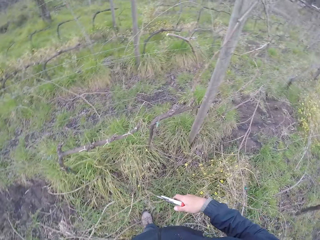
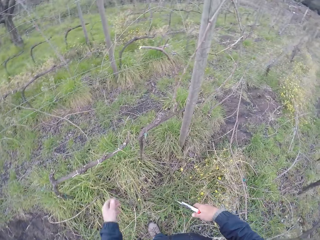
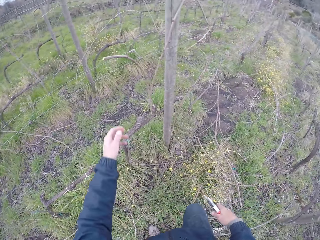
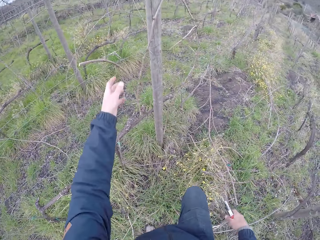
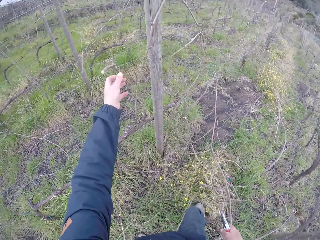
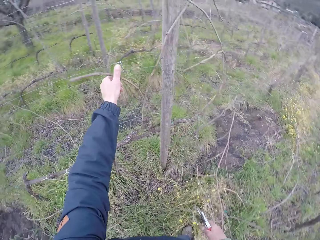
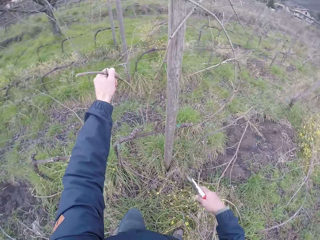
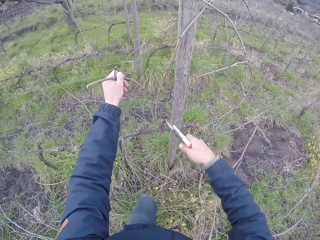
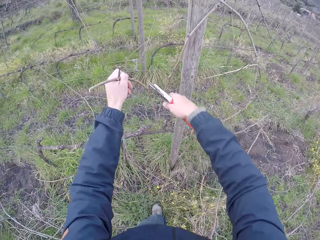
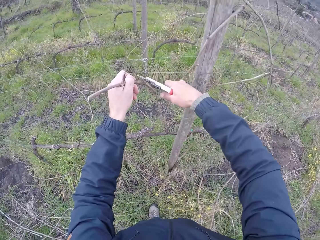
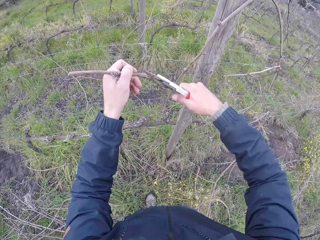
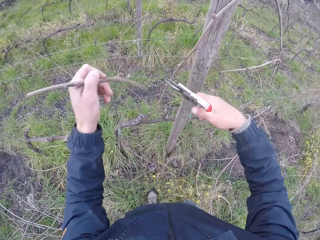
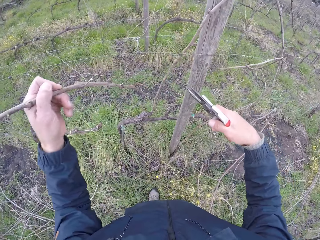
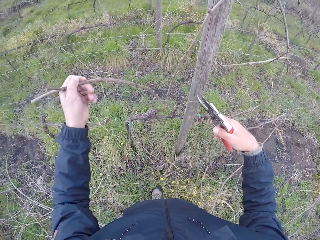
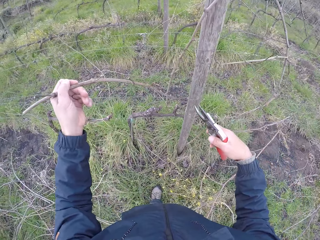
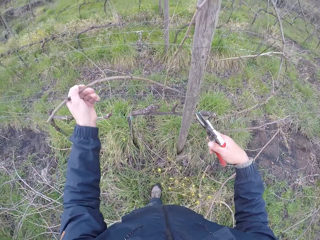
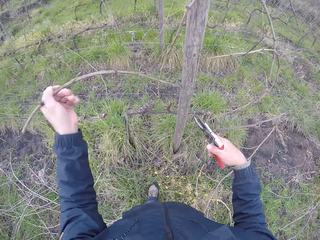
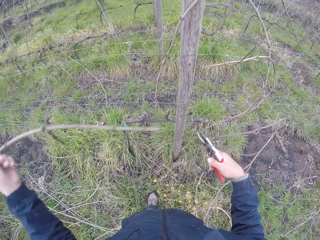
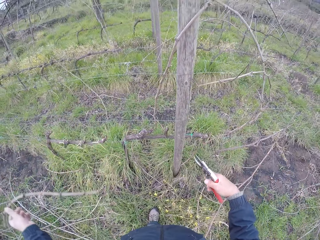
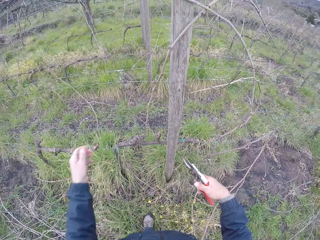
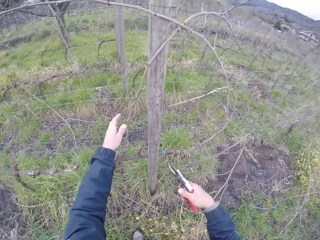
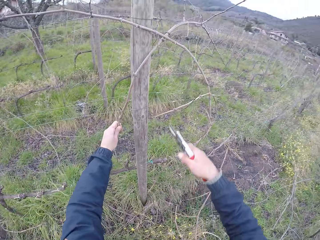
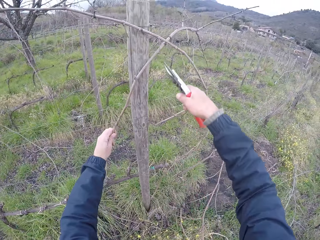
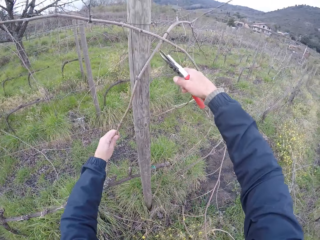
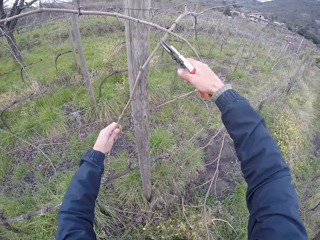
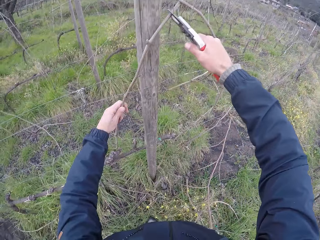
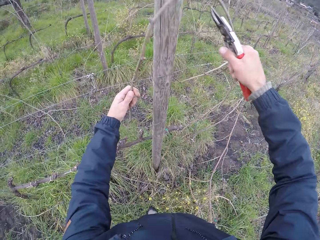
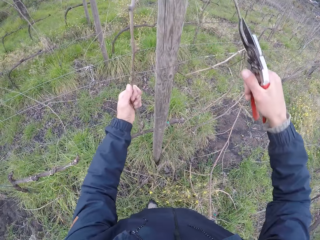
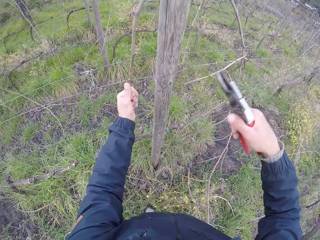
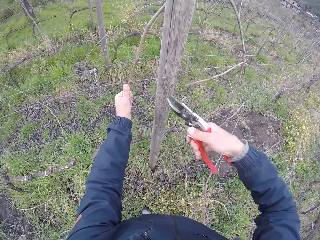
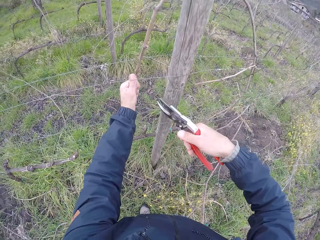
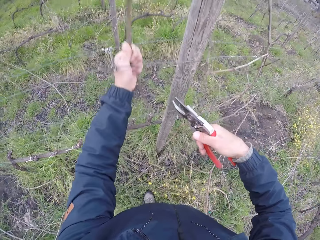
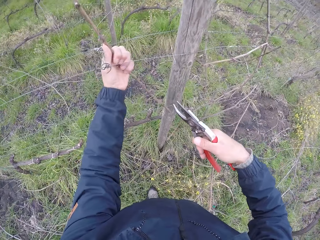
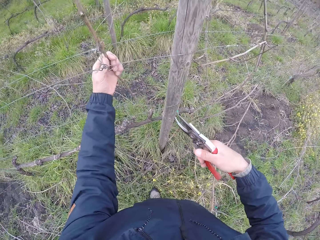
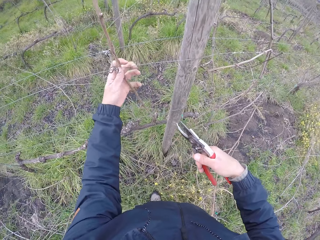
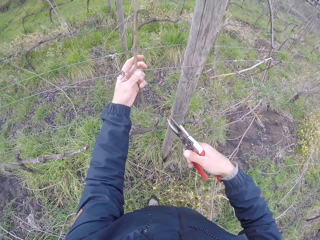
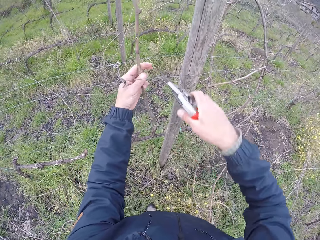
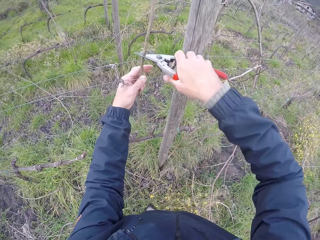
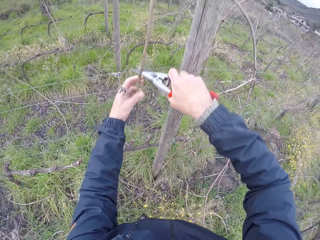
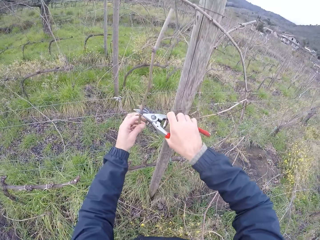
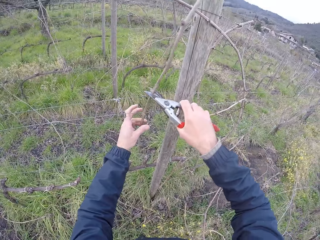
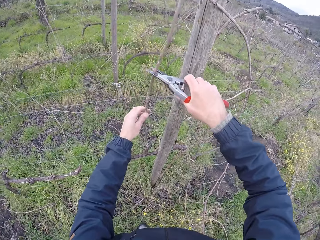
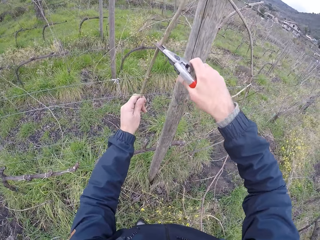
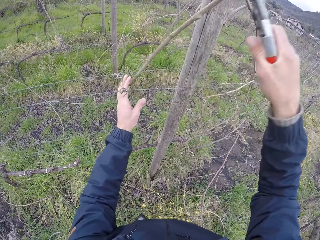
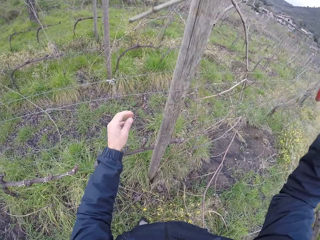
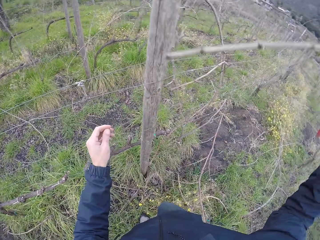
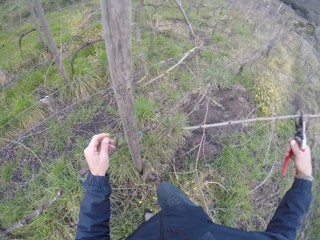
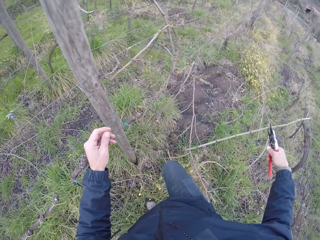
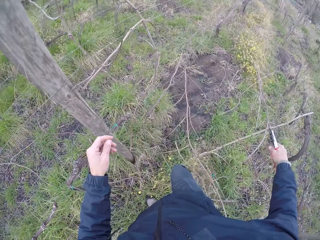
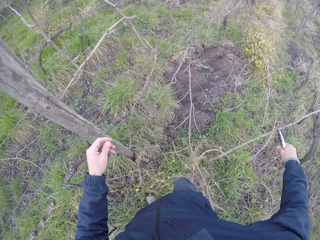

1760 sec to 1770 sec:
The camera wearer drops the branch on the ground with his left hand. He holds a branch with his left hand. He cuts the branch with the pruning shears in his right hand. He drops the branch on the ground with his left hand. He holds a branch with his left hand. He holds the branch with the pruning shears in his right hand.

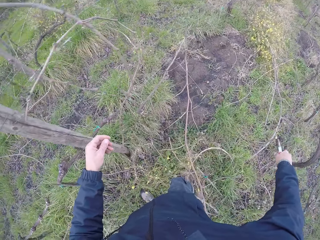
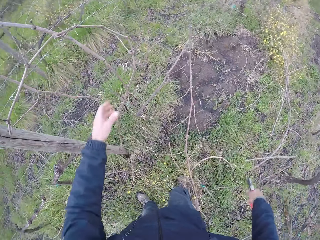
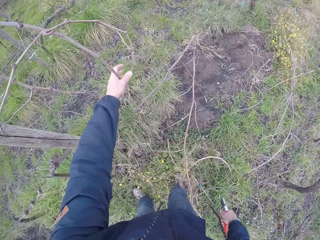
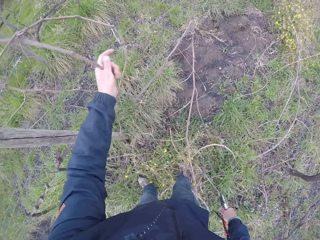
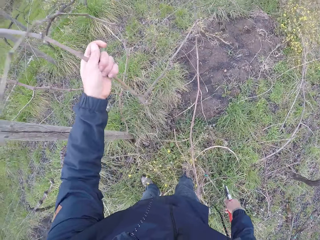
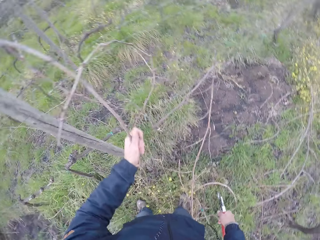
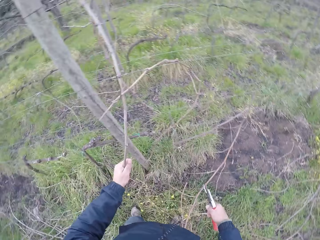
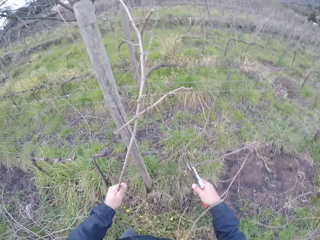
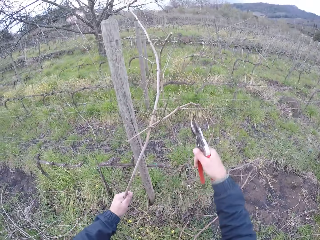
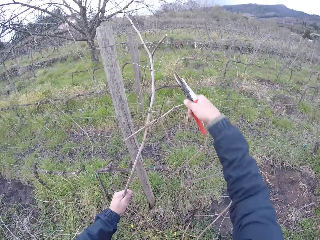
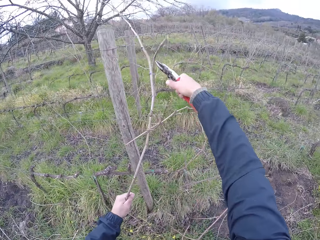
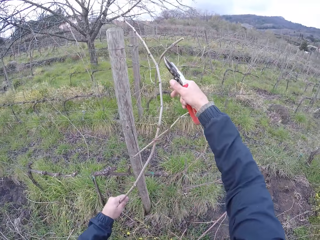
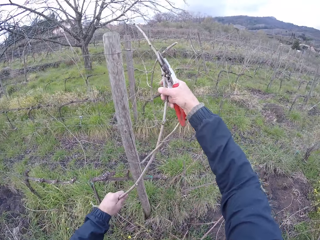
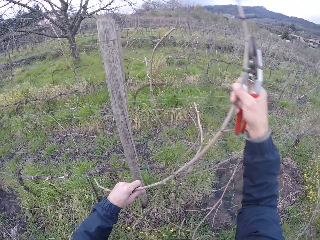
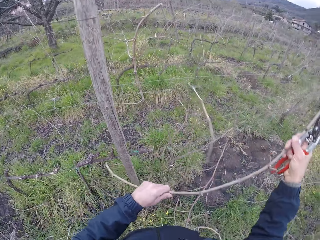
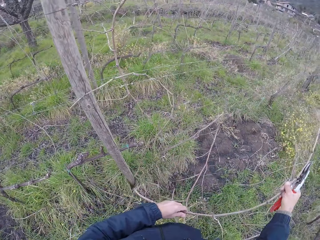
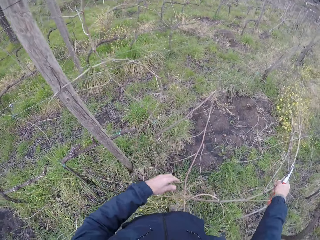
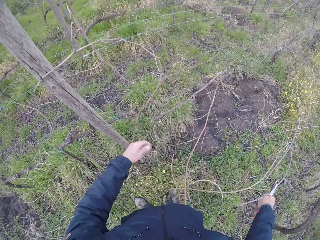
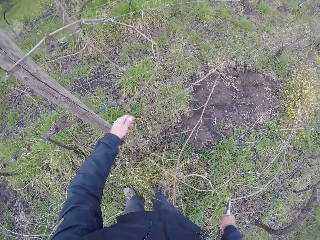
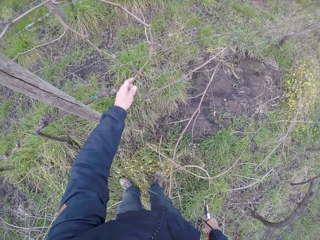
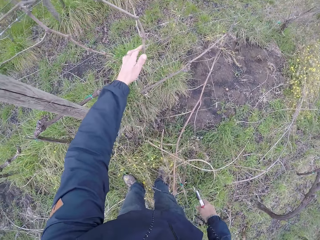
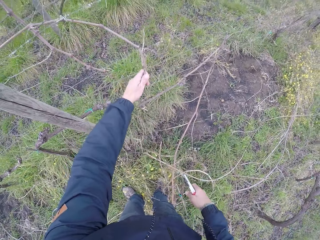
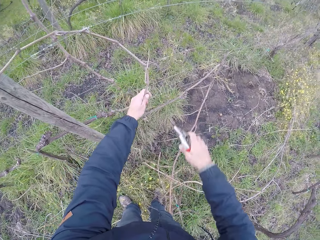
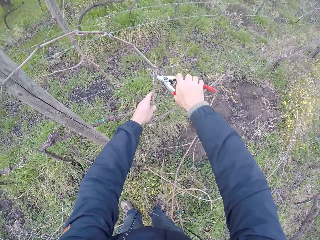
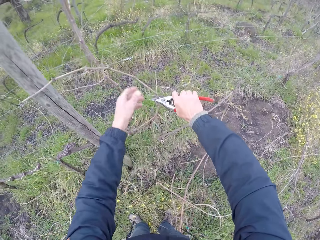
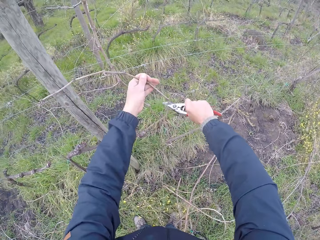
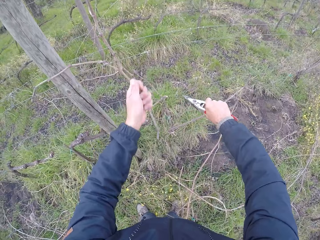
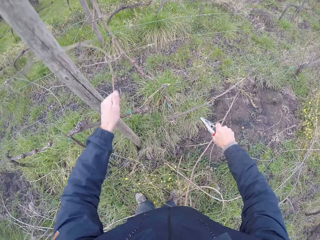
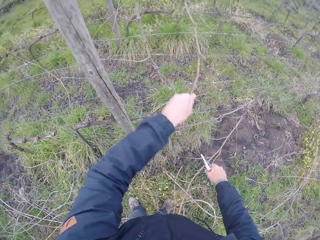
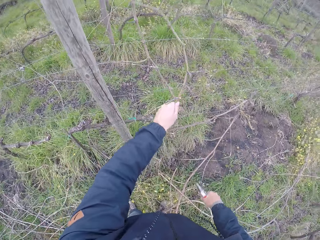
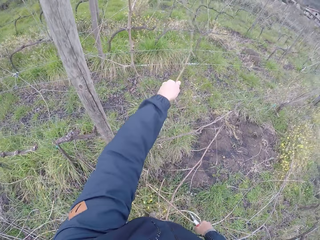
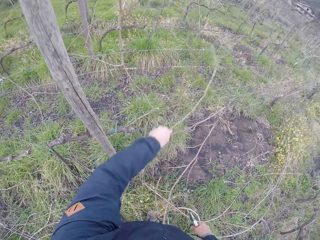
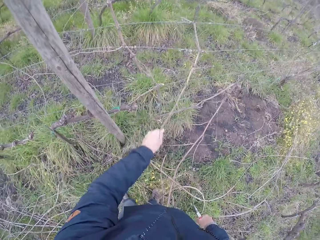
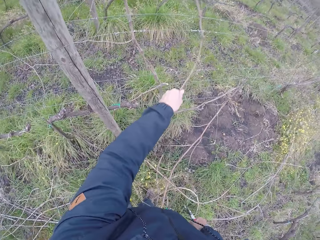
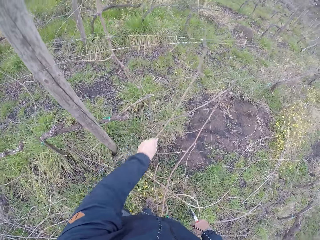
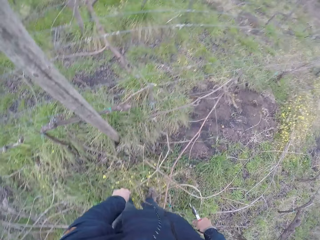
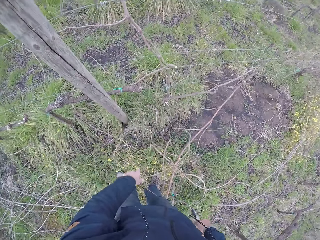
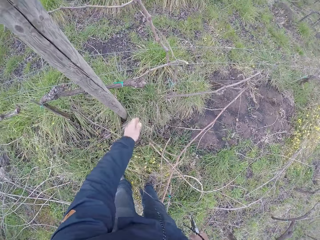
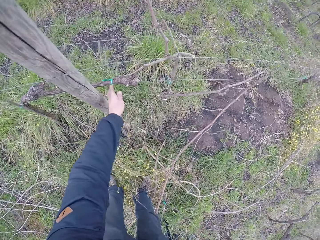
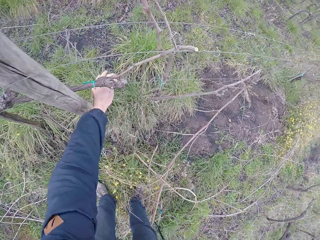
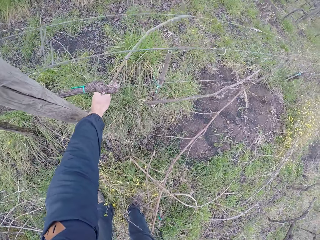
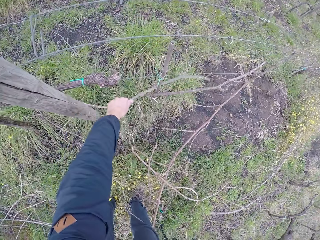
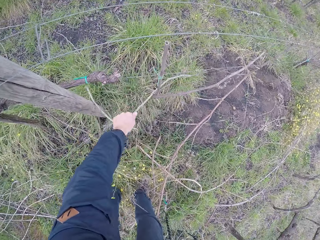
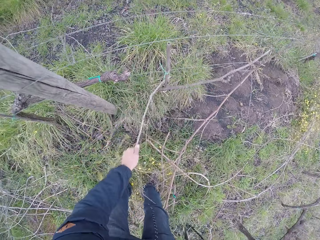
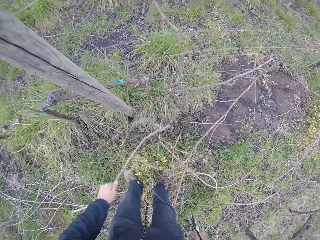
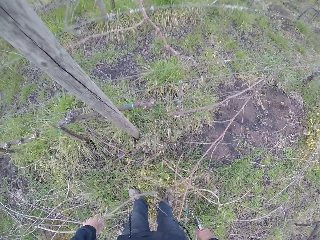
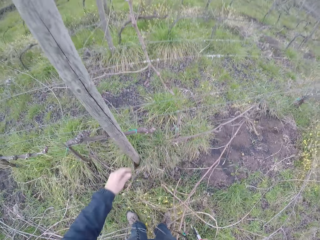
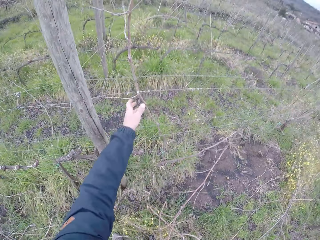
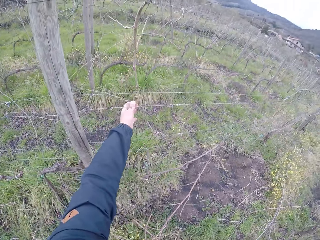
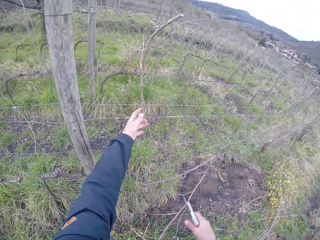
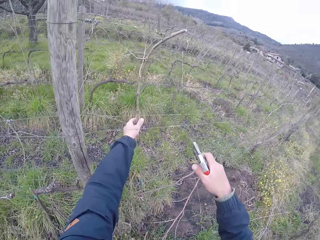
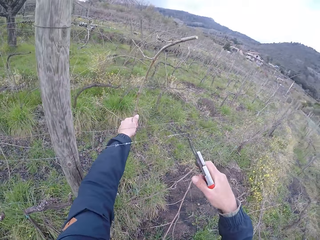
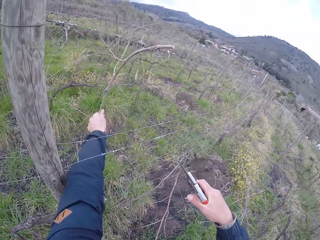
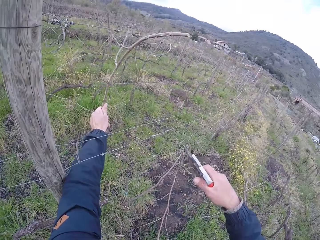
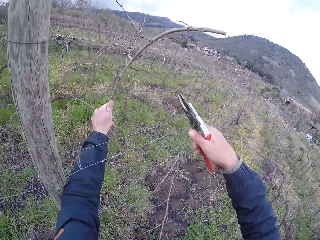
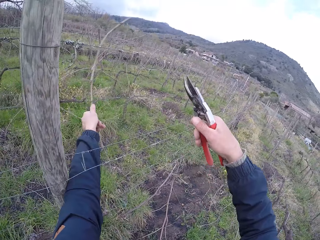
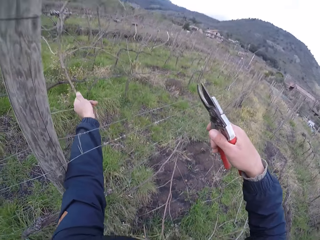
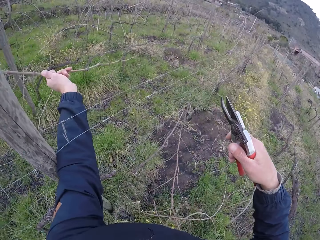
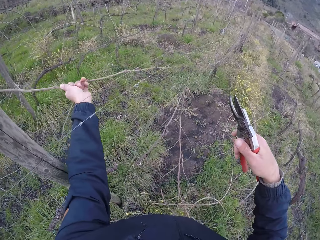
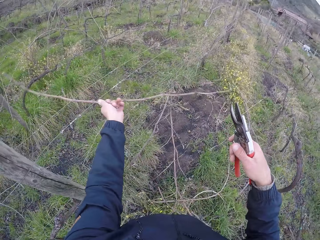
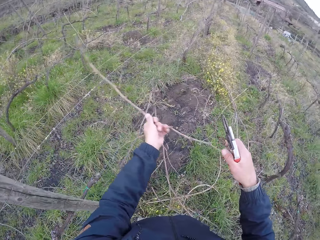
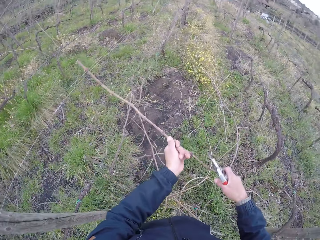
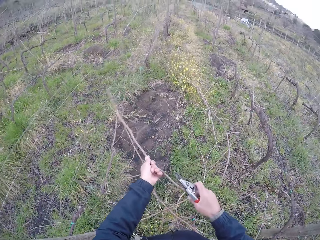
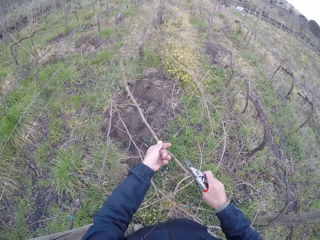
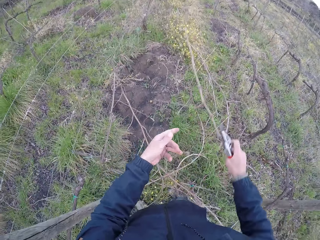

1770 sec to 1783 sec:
The camera wearer drops the branch on the ground with the pruning shears in his right hand. He holds a branch with his left hand. He holds the branch with both hands. He drops the branch on the ground with his right hand. He touches a branch with his left hand. He pulls the branch with his left hand. He drops the branch on the ground with his left hand. He pulls a branch with his left hand. He drops the branch on the ground with his left hand. He holds a branch with his left hand.
